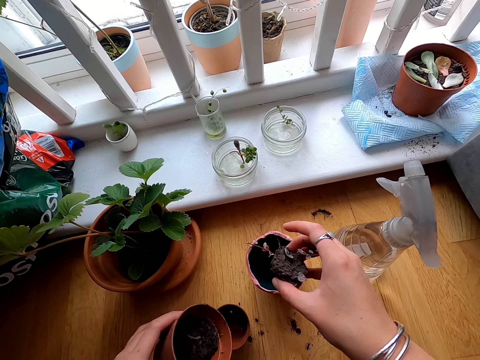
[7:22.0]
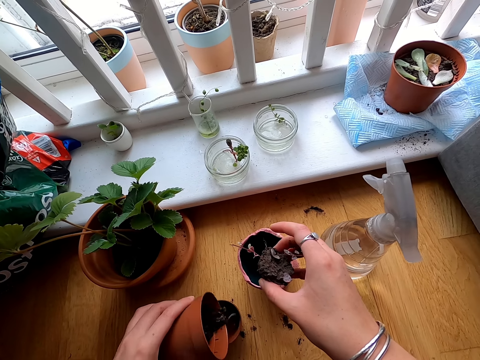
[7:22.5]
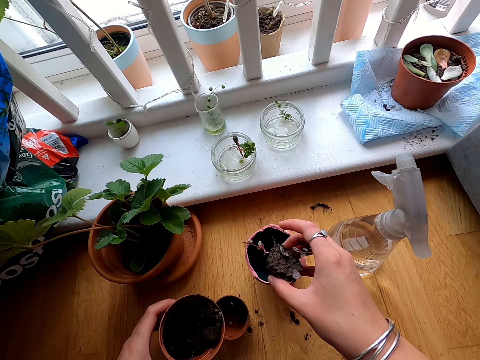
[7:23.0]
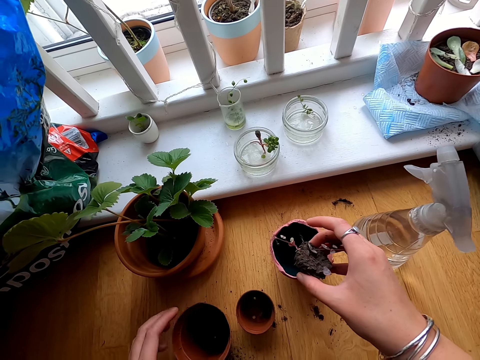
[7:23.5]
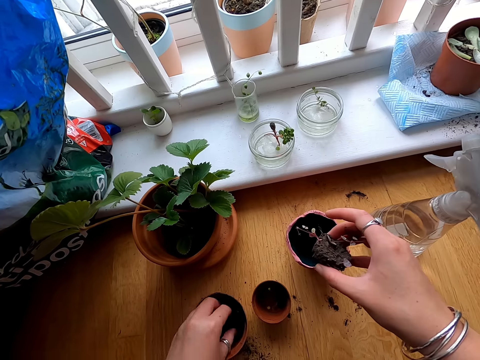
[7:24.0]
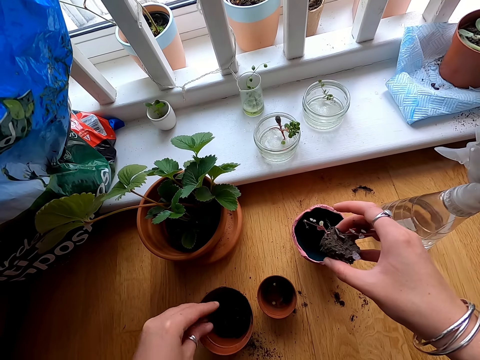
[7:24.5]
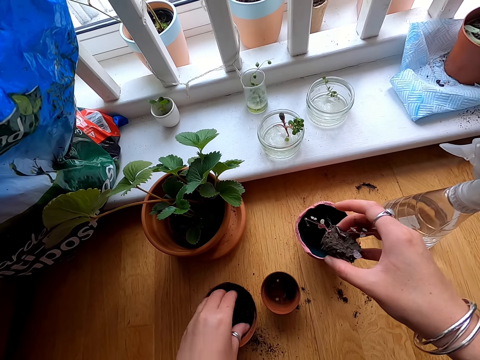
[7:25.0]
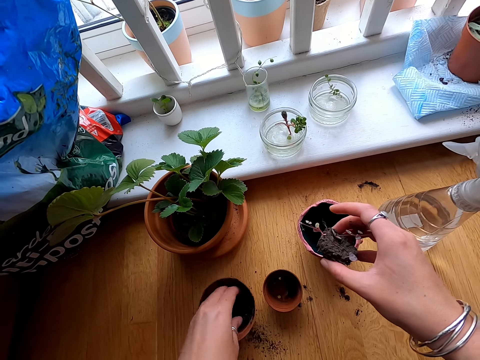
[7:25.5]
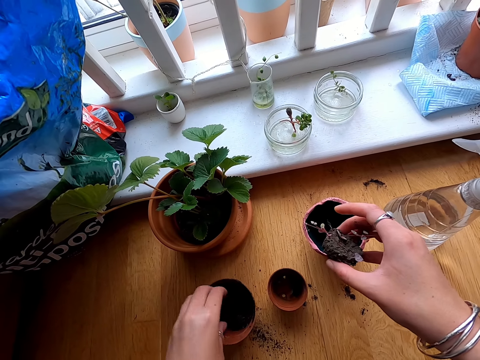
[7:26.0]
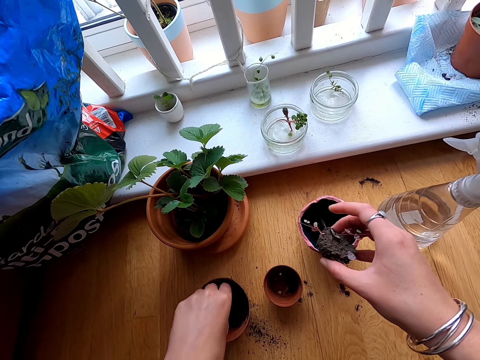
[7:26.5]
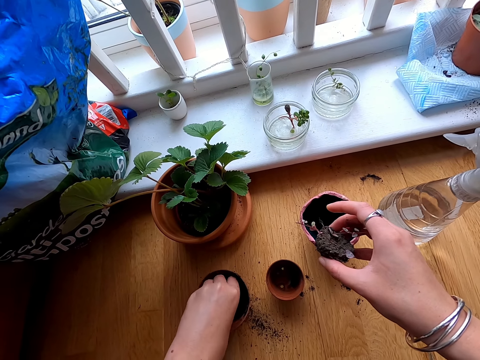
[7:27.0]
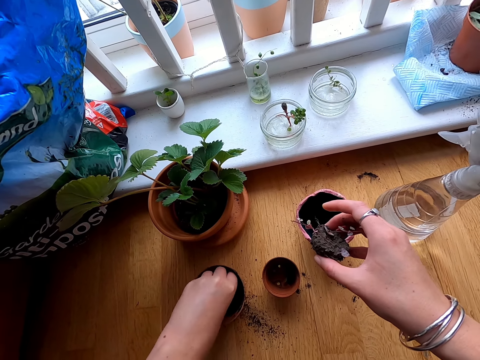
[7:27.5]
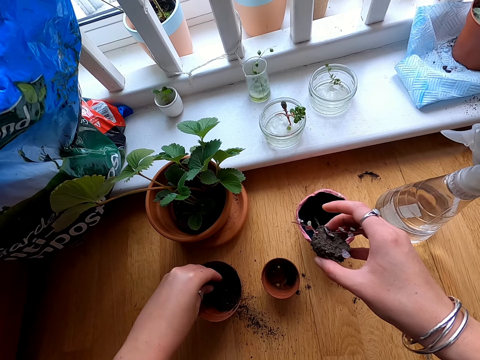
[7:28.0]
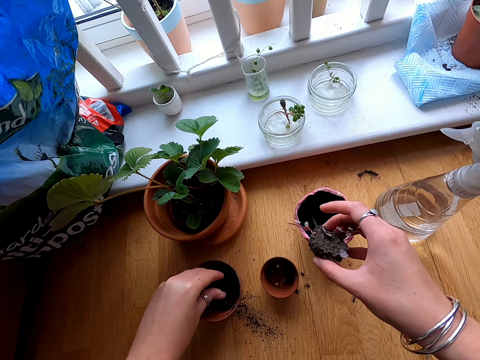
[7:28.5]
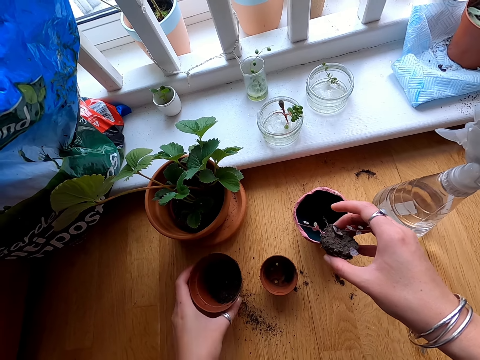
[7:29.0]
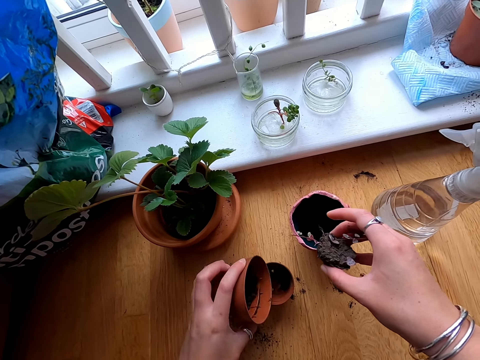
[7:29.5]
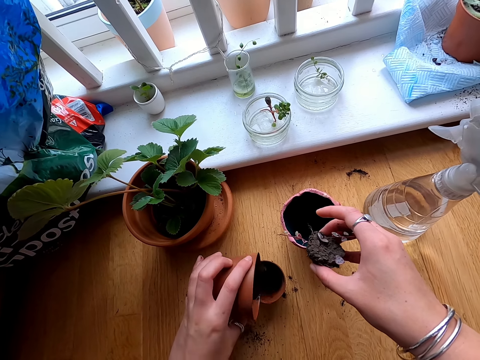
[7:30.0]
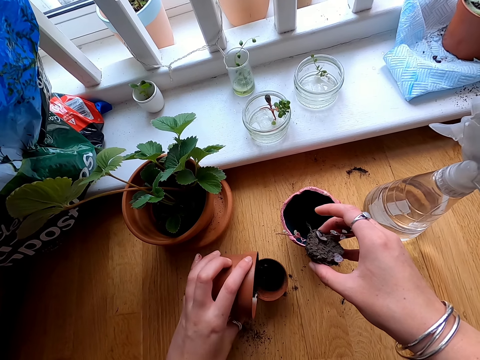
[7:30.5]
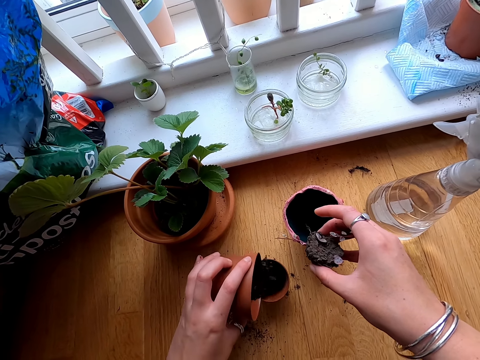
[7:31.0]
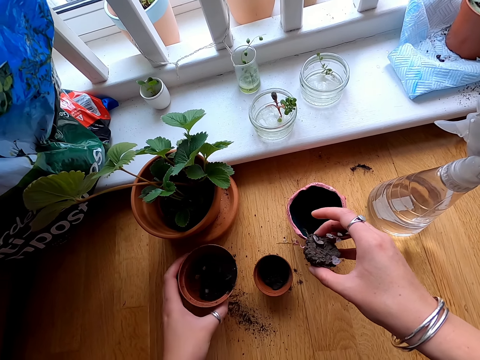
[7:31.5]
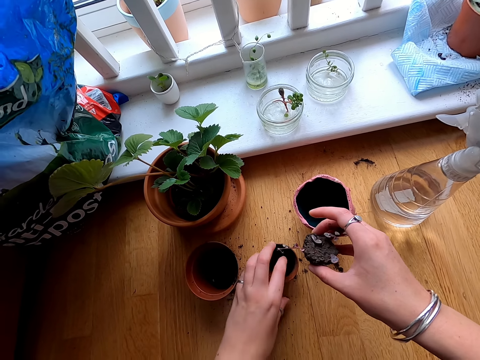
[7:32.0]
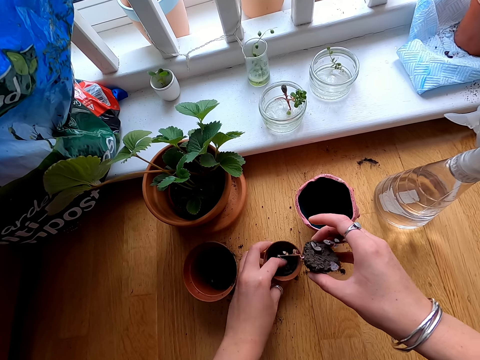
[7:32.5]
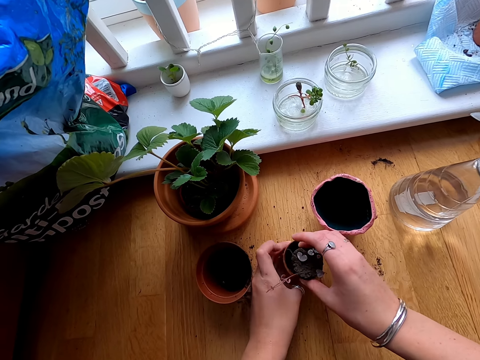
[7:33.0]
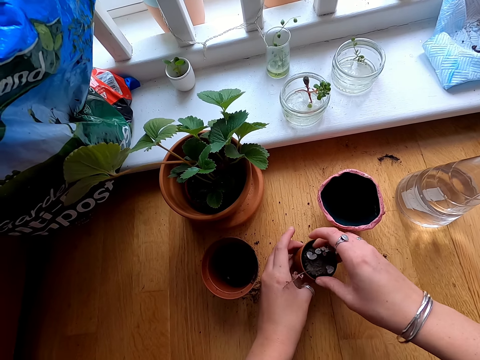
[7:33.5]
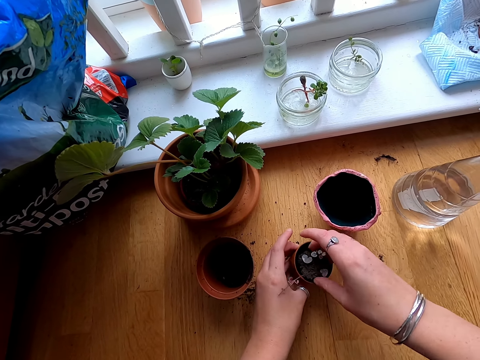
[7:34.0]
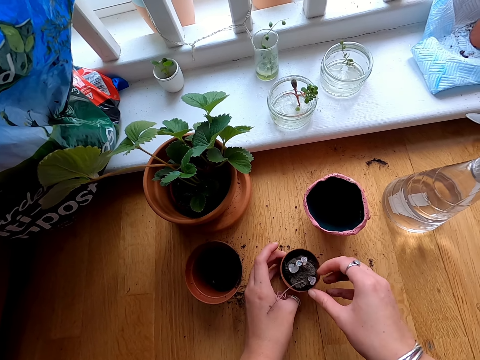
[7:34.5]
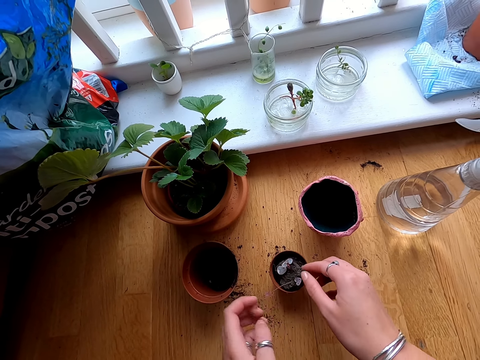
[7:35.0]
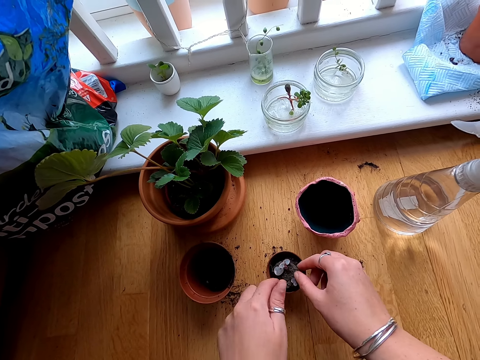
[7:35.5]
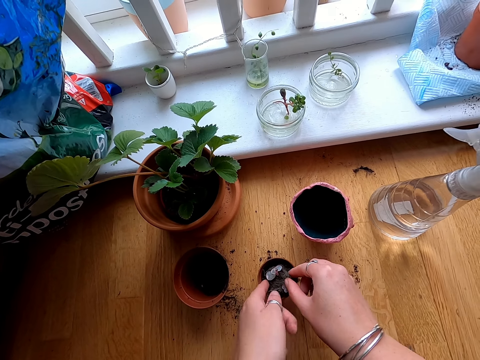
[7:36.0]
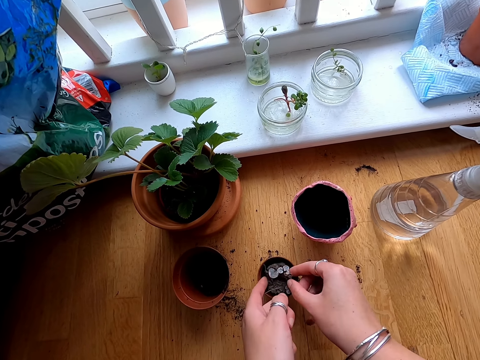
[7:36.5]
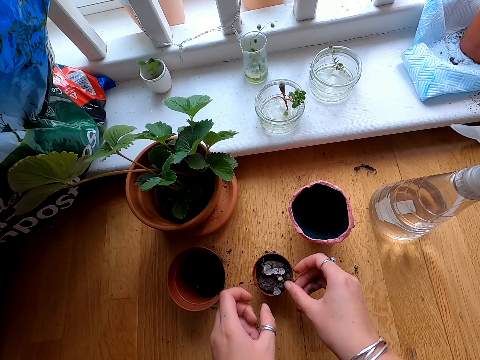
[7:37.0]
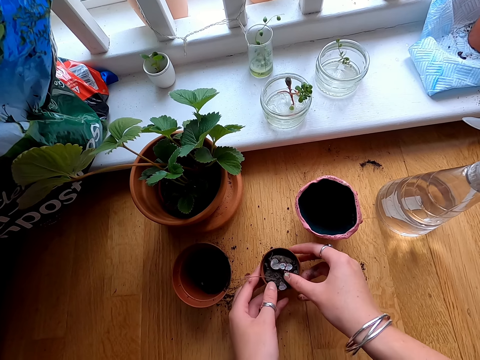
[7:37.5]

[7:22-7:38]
The camera wearer shakes the vase. They pour soil from the vase. They place the vase on the floor and touch the soil with the right hand. They lift the vase and pour the soil to another vase. They place the vase on the floor. They touch the soil on the vase with the left hand. They insert the house flower into the vase. They move both hands. They fix the flower in the vase. They touch the plant.

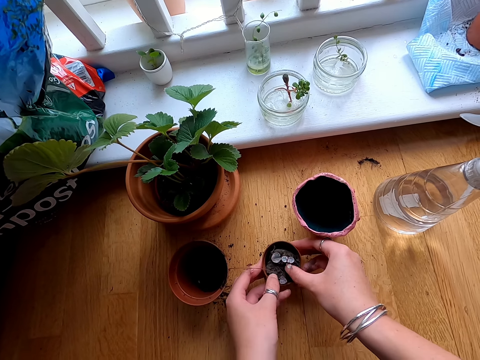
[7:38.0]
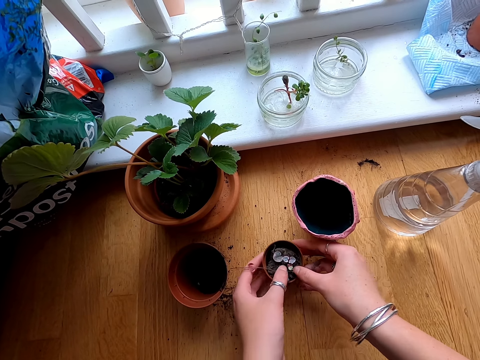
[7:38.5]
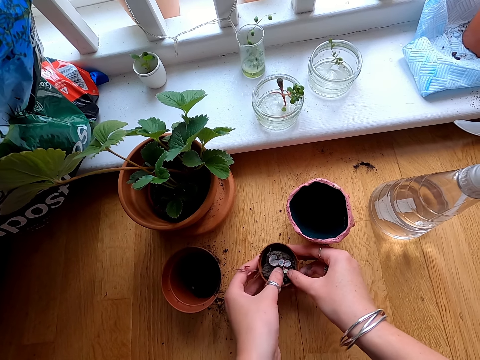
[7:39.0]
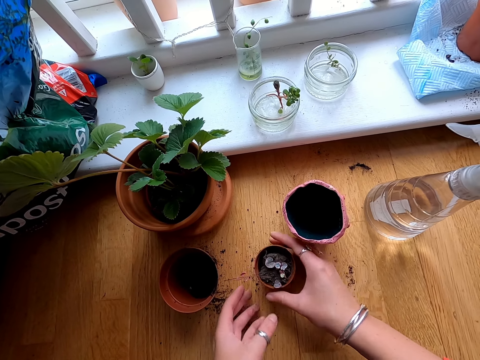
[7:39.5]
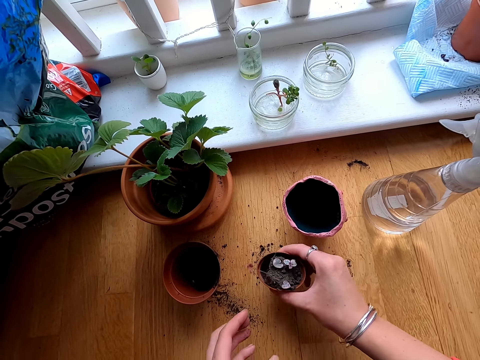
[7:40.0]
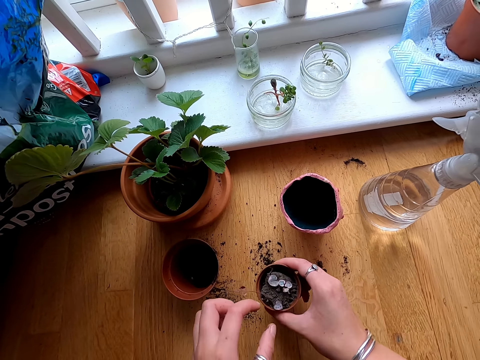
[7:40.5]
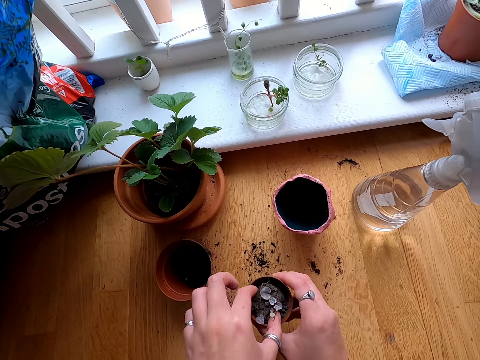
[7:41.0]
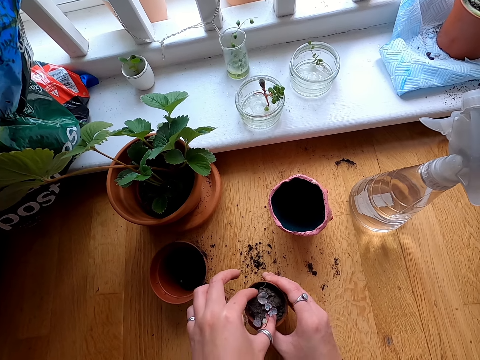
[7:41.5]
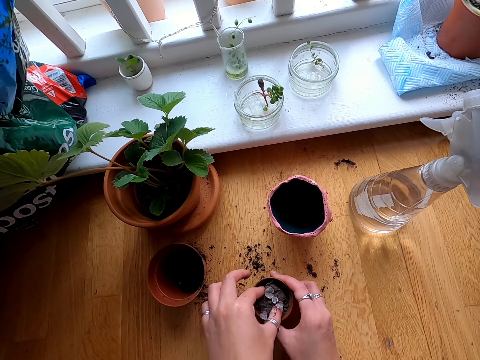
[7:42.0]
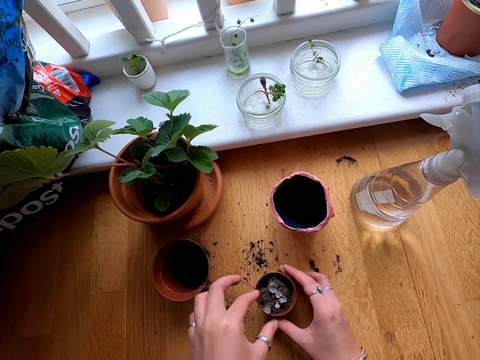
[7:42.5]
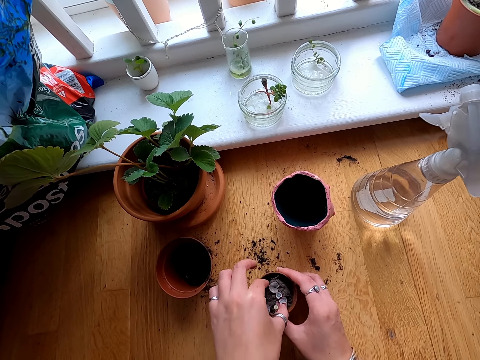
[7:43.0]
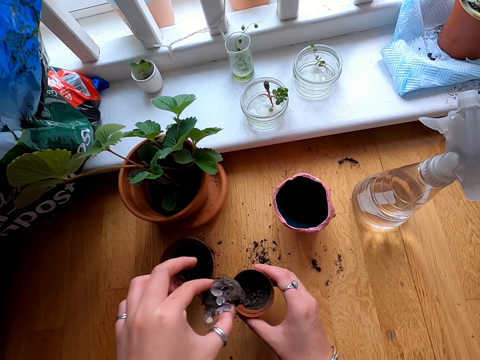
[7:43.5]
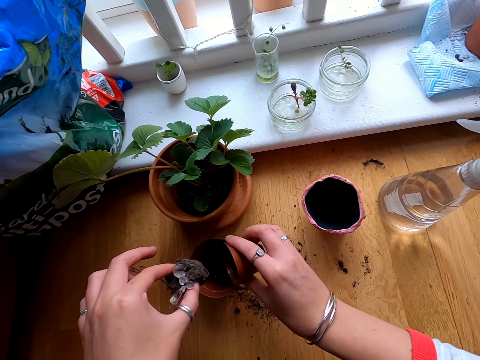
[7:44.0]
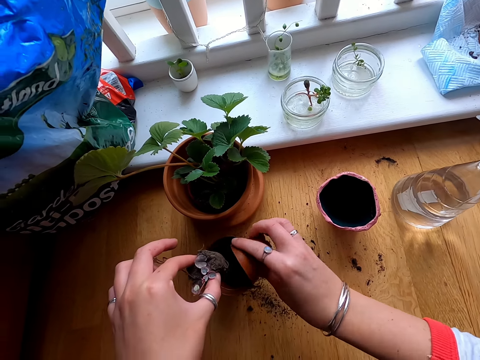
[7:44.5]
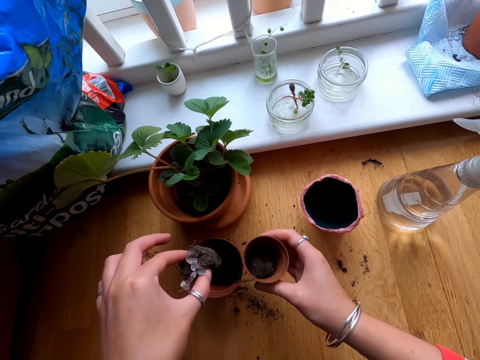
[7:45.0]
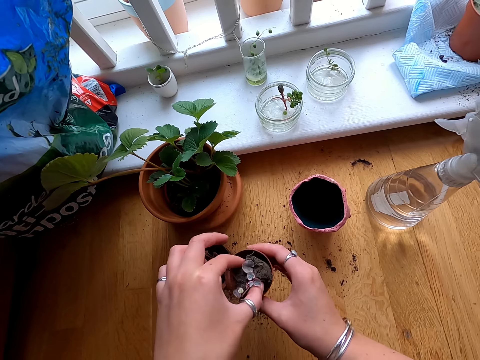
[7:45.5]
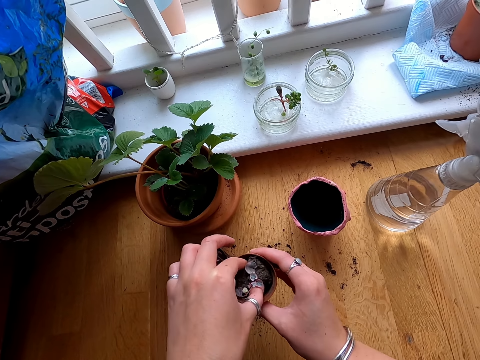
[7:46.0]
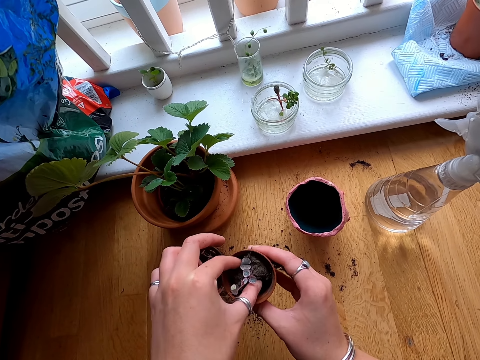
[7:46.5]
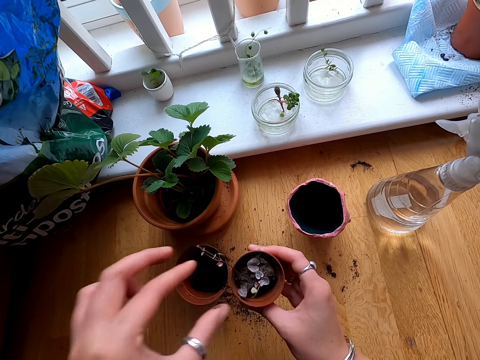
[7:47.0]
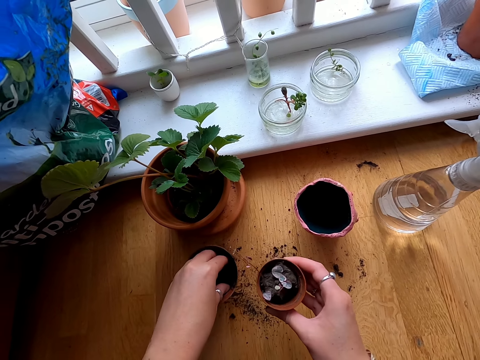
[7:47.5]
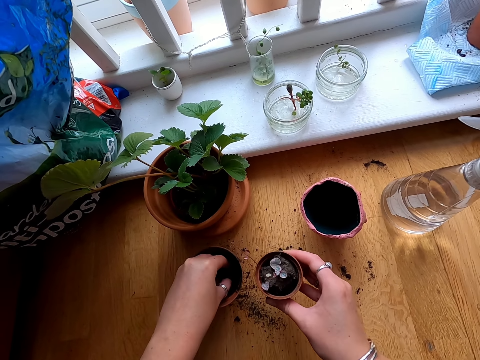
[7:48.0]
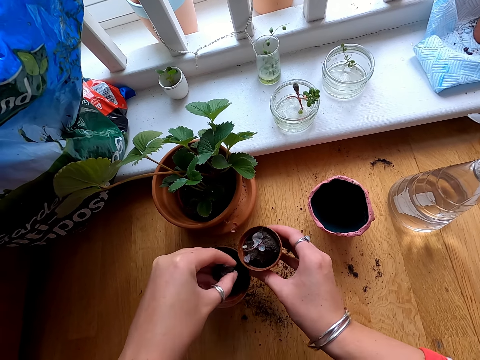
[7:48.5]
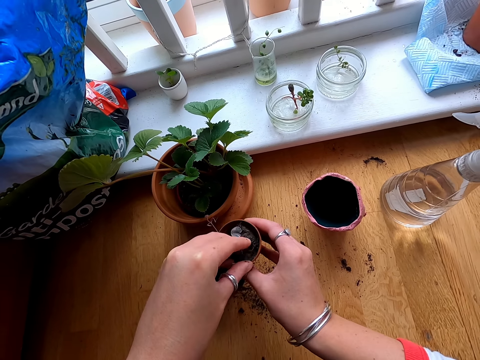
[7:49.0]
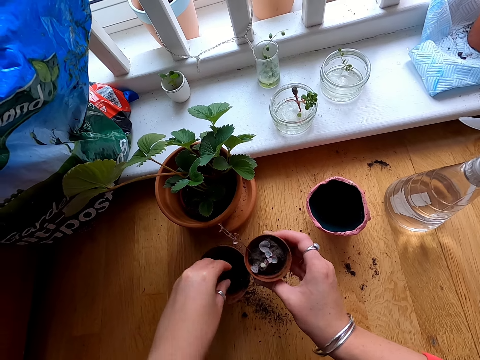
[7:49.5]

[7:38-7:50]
The camera wearer presses the soil on the vase. They lift the vase, shake the vase and touch the soil. They lift the vase and pour the soil to another vase. They shake the vase. They place the flower on the vase. They move the left hand. They fetch soil from the vase with the hand. They add soil into the flower vase.
